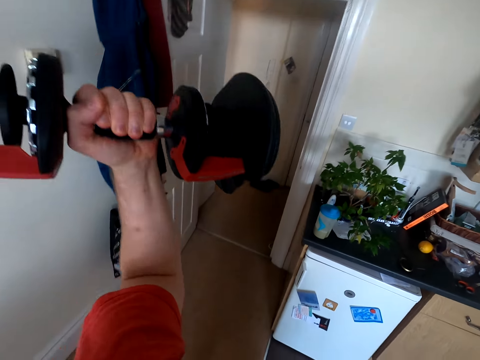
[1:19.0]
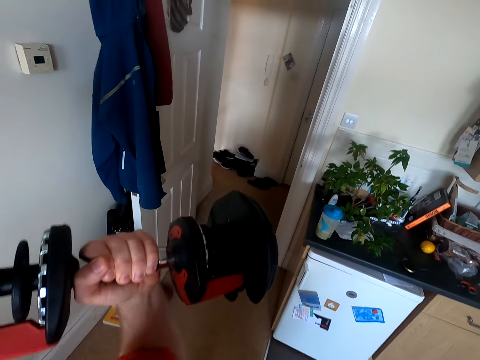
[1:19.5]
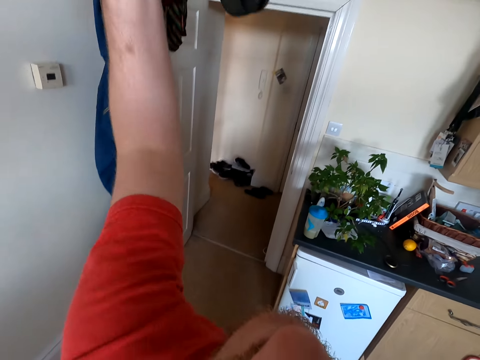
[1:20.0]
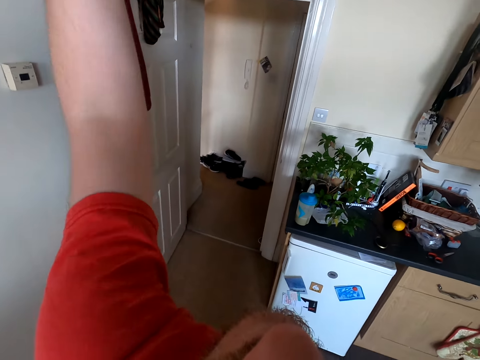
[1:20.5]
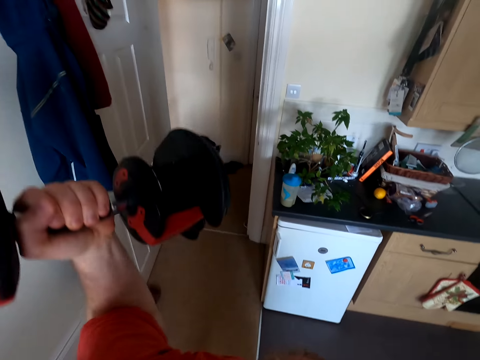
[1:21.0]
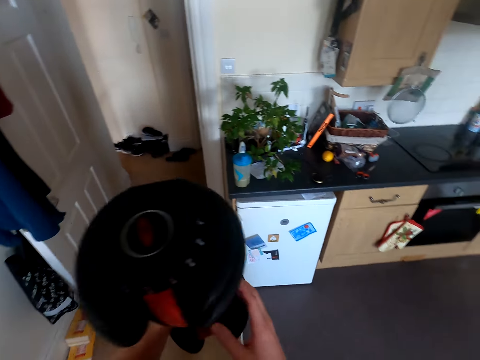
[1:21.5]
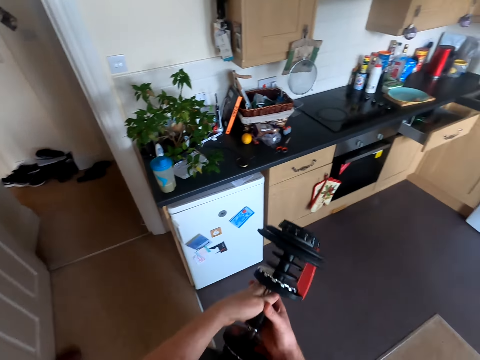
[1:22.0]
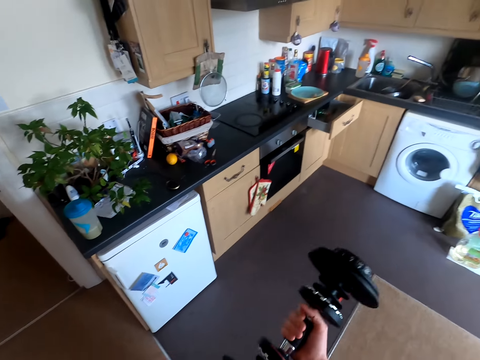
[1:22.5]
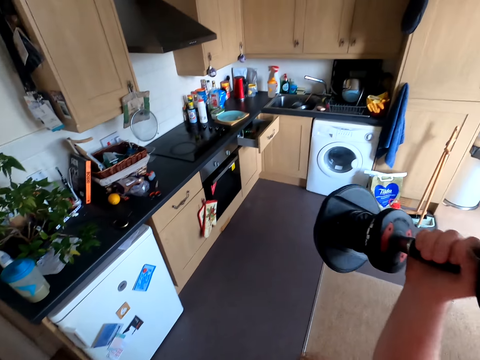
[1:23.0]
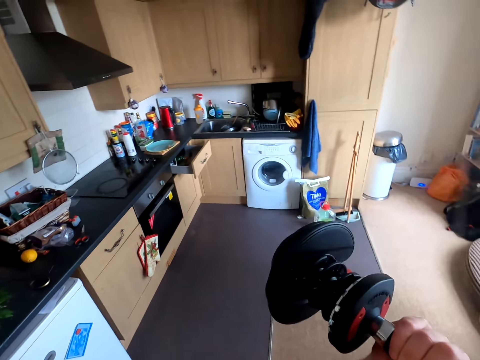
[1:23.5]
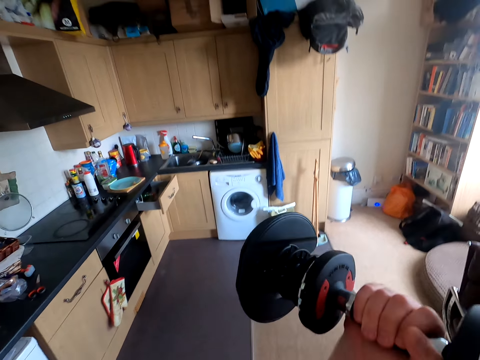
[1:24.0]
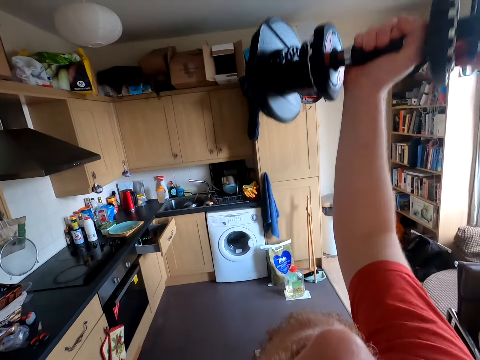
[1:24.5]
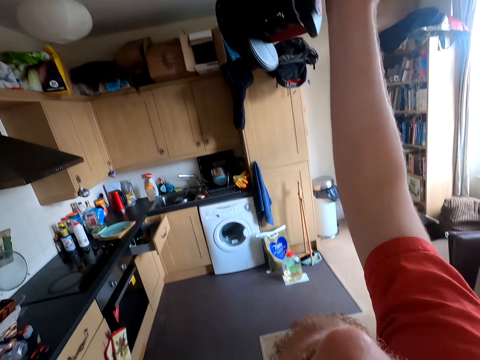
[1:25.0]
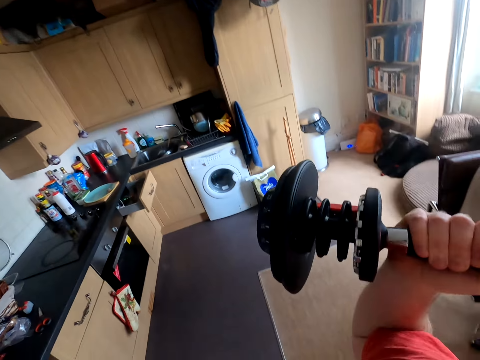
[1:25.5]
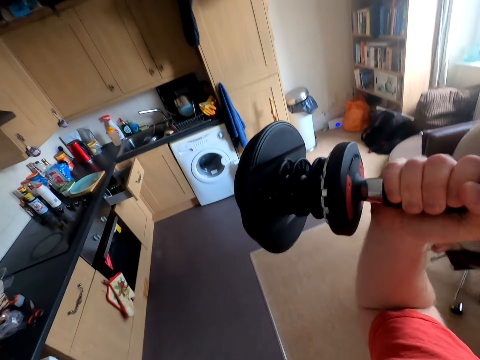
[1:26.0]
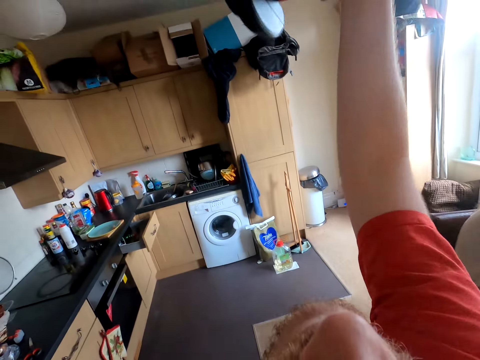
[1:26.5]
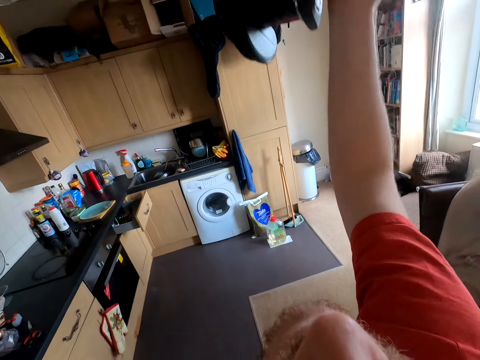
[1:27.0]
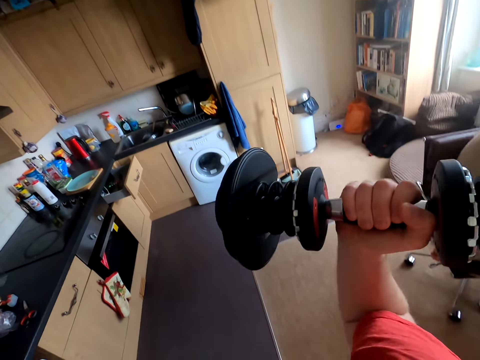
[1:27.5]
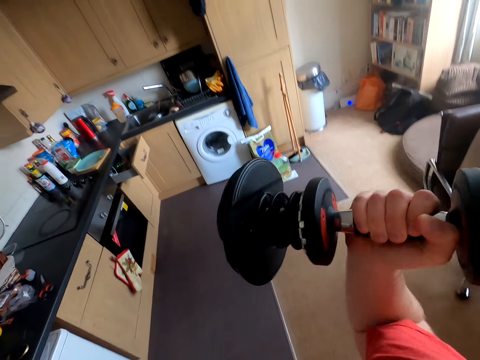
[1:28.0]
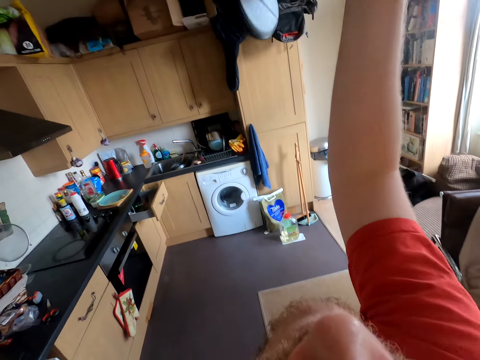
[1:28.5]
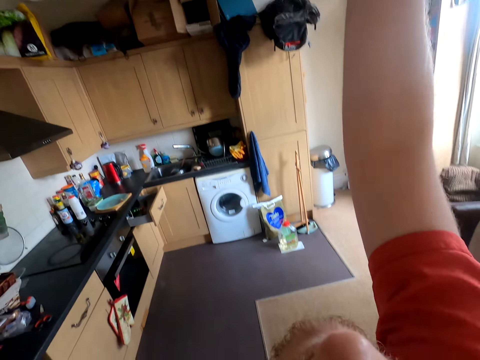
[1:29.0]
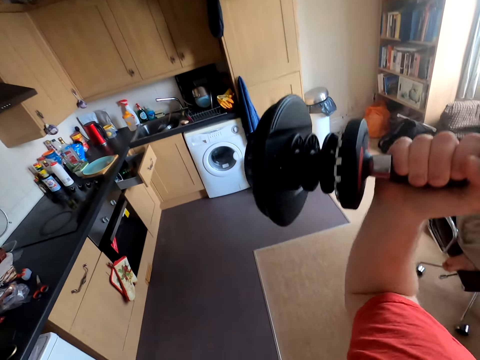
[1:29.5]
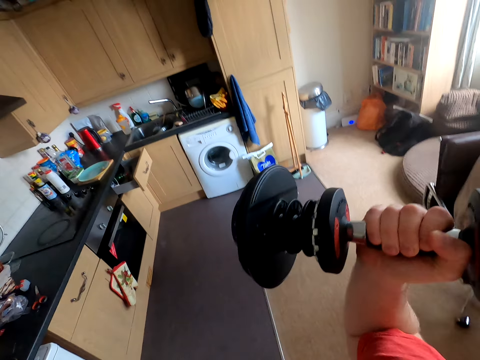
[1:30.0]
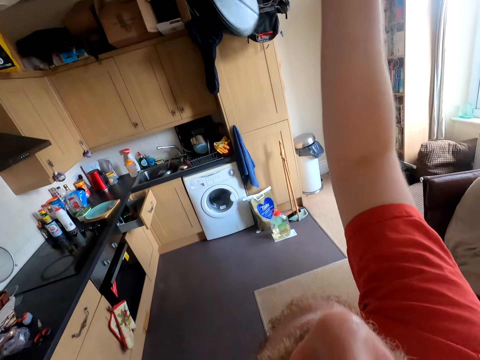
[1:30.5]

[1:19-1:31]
The camera wearer holds the dumbbell with one hand. They exercise with the dumbbell.

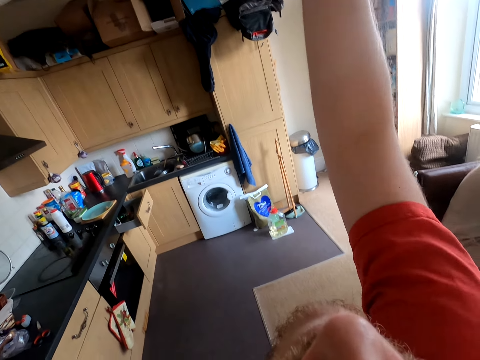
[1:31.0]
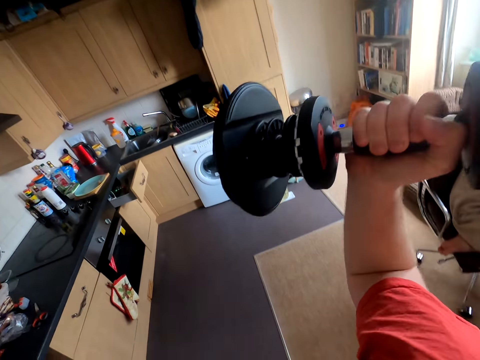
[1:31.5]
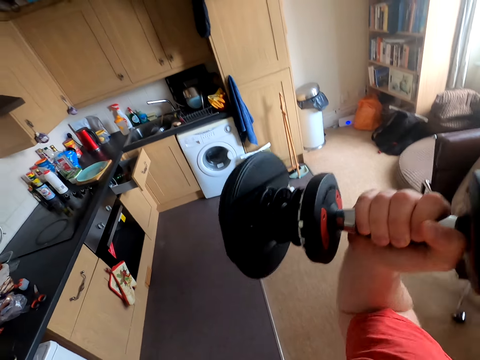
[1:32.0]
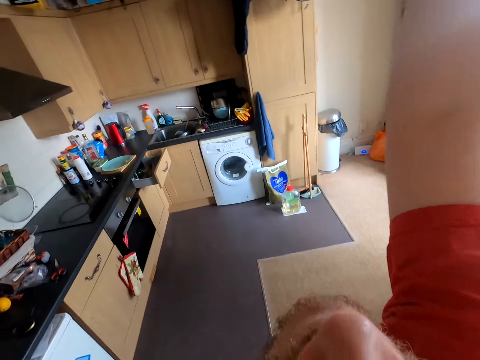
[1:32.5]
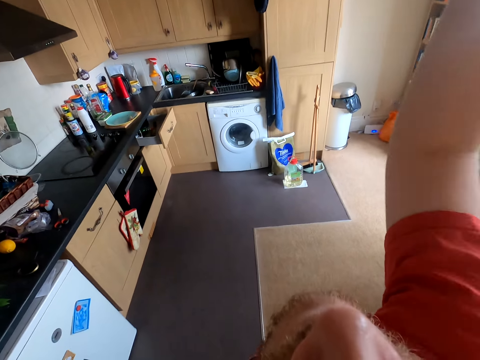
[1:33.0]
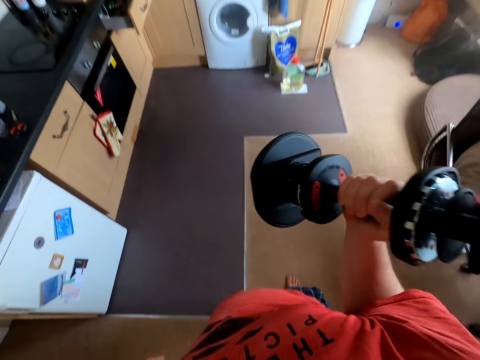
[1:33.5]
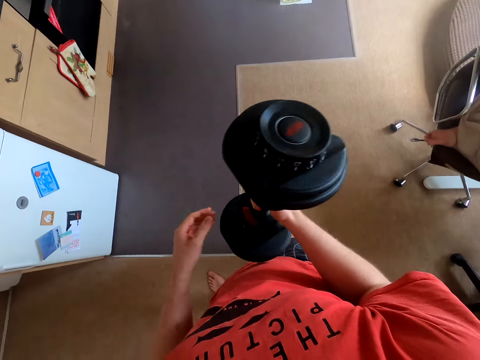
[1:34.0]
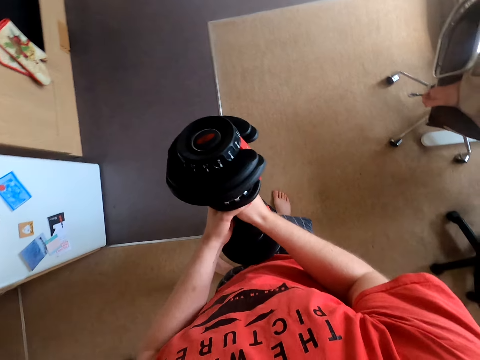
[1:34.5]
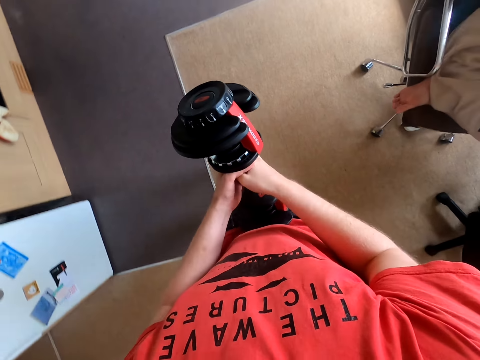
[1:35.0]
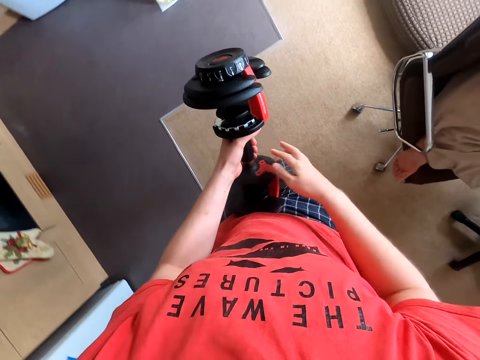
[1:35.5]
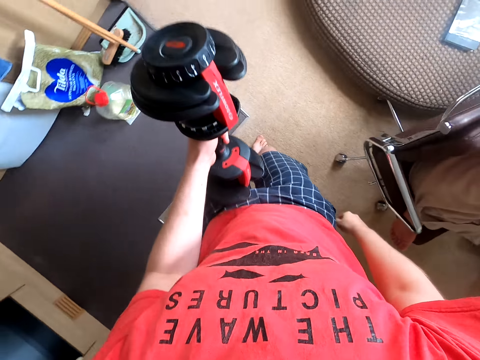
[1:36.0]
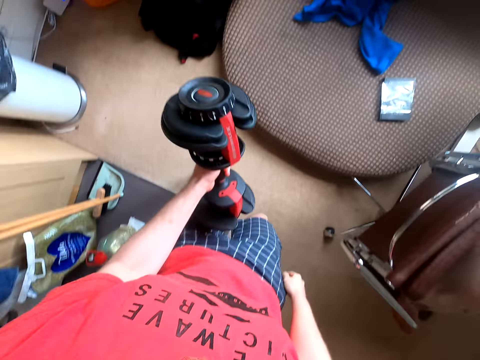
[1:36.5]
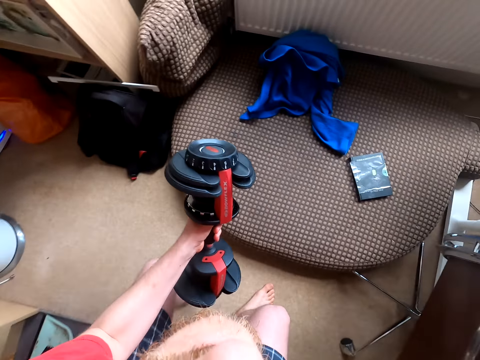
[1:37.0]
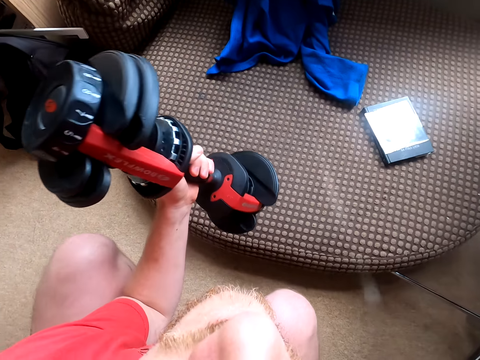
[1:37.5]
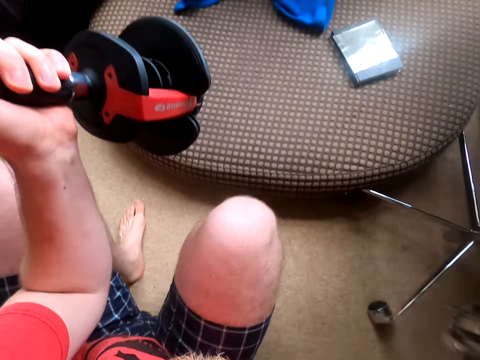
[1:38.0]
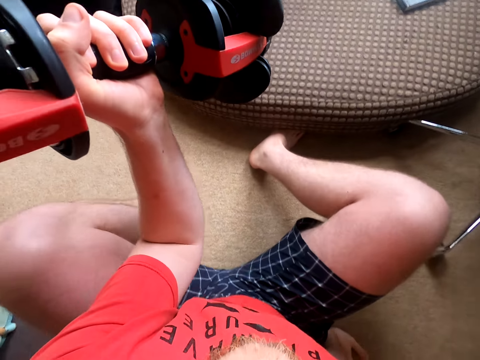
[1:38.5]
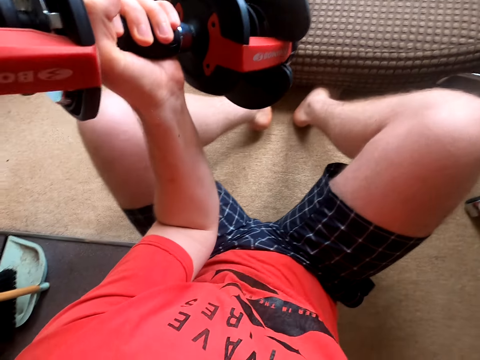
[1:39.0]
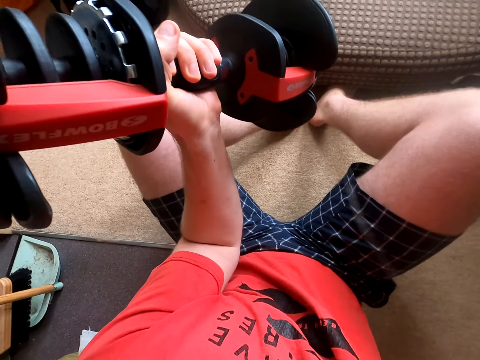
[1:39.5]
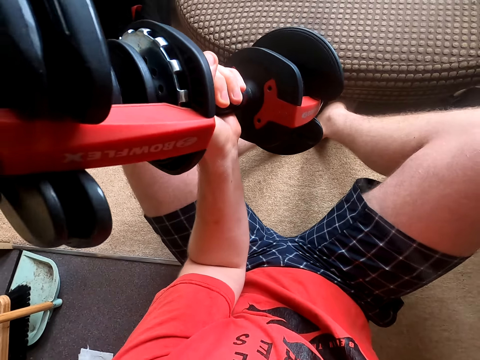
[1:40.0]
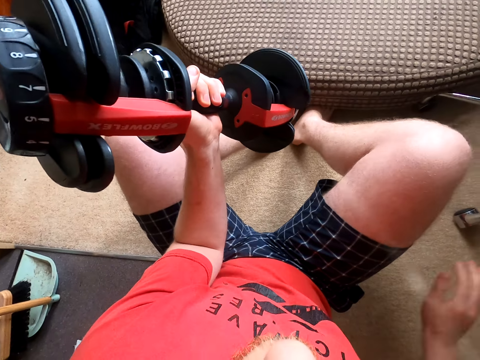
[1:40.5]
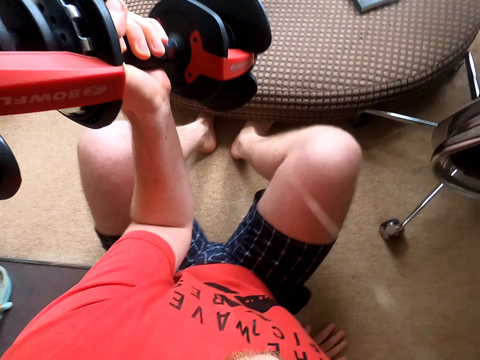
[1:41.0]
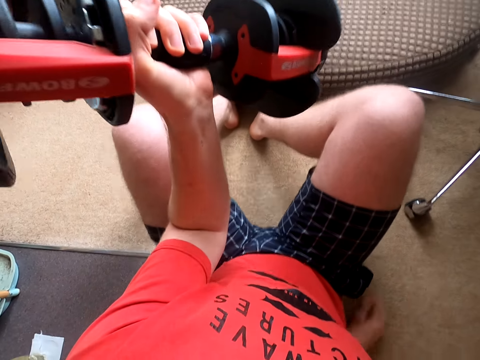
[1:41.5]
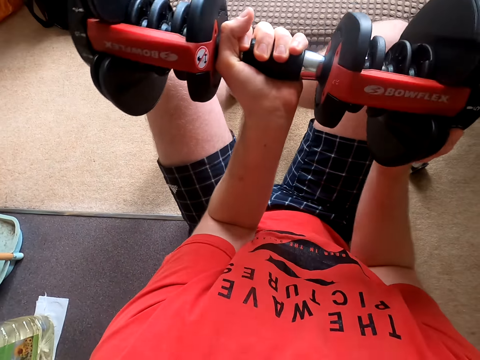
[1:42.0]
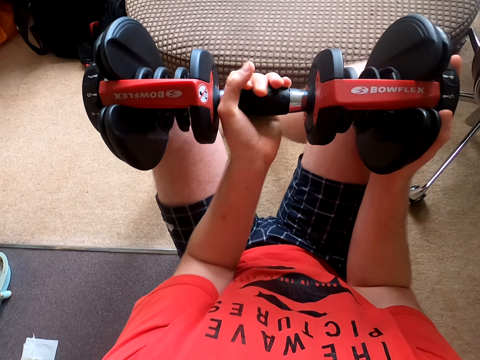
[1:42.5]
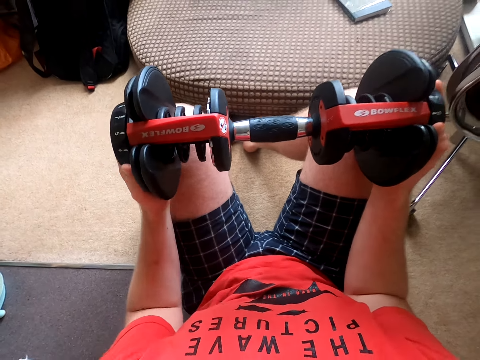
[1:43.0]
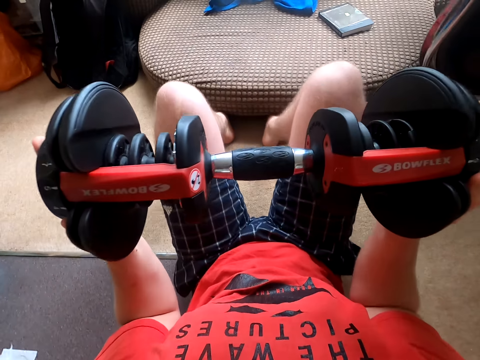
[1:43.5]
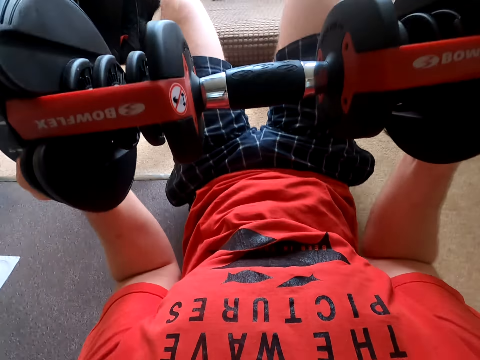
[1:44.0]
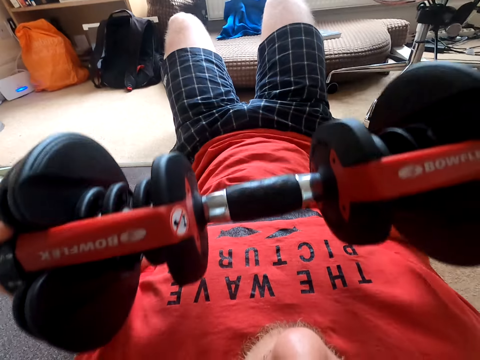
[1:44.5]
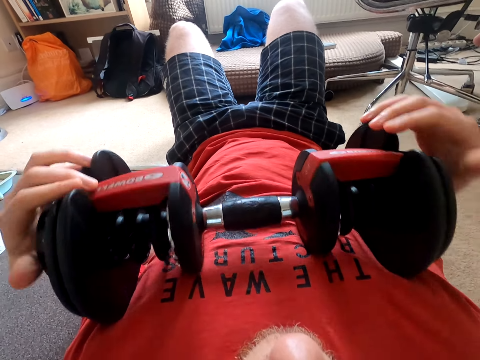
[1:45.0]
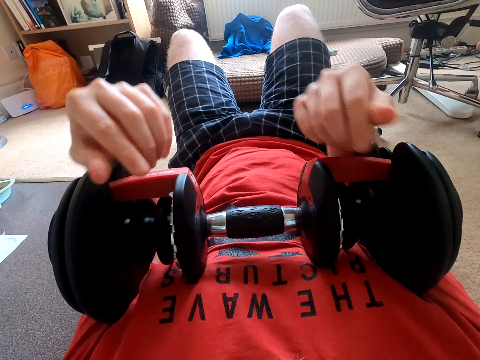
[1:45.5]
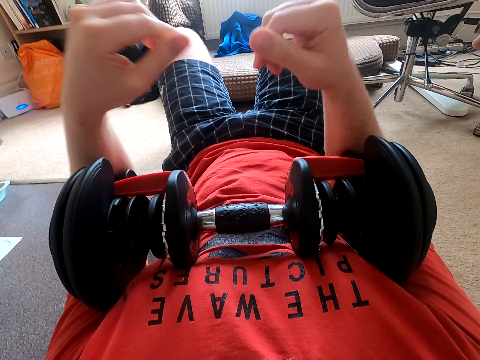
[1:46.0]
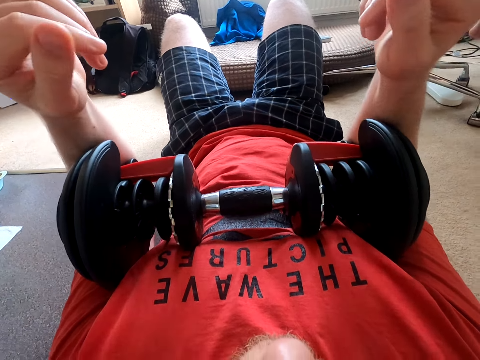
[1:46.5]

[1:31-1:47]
The camera wearer moves the weight on the left hand. They walk around. They hold the dumbbell with both hands. They walk around. They hold the dumbbell with one hand. They sit down. They hold the dumbbell. They exercise with the dumbbell. They hold the dumbbell with both hands. They exercise with the dumbbell.
